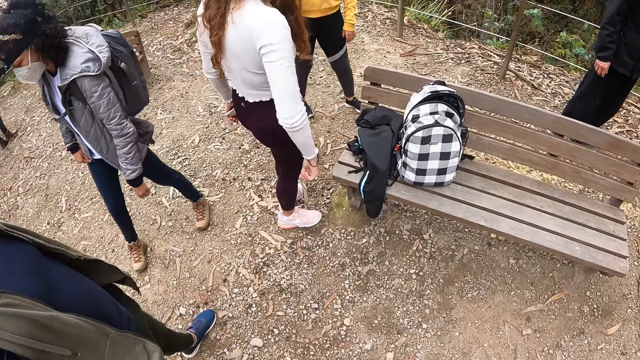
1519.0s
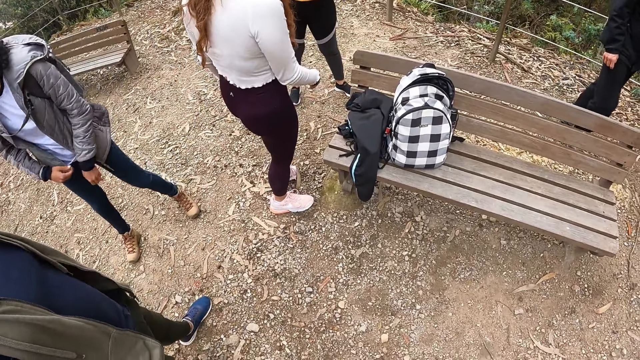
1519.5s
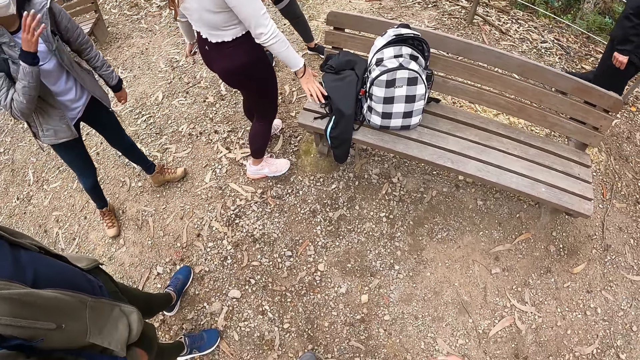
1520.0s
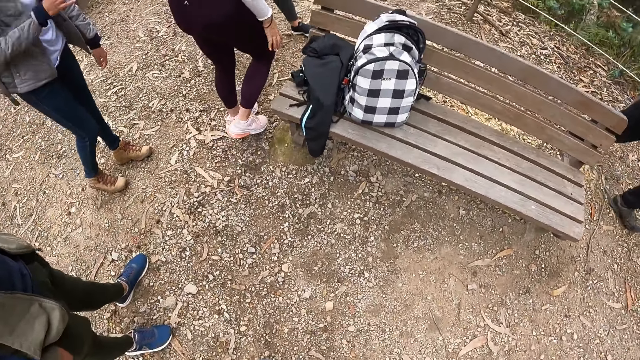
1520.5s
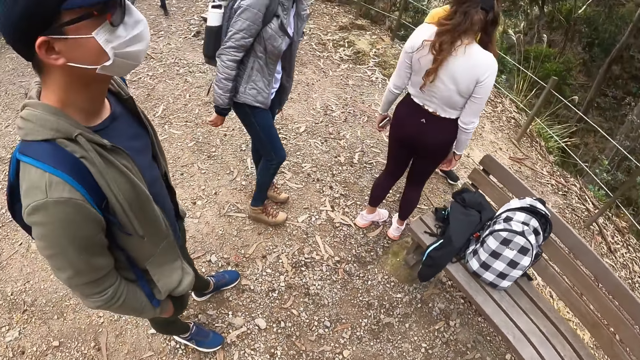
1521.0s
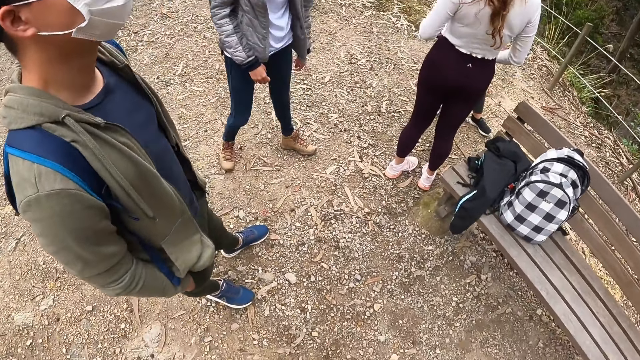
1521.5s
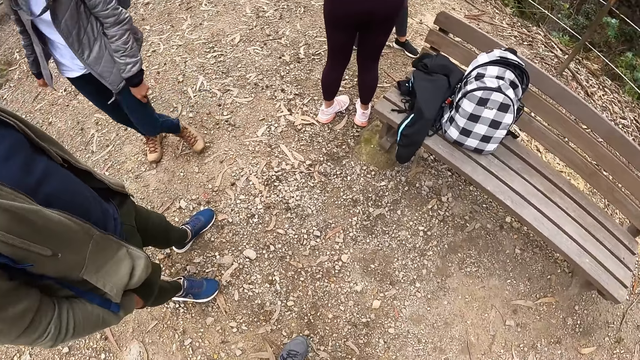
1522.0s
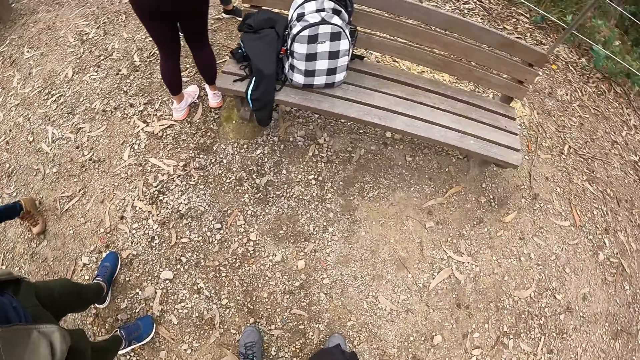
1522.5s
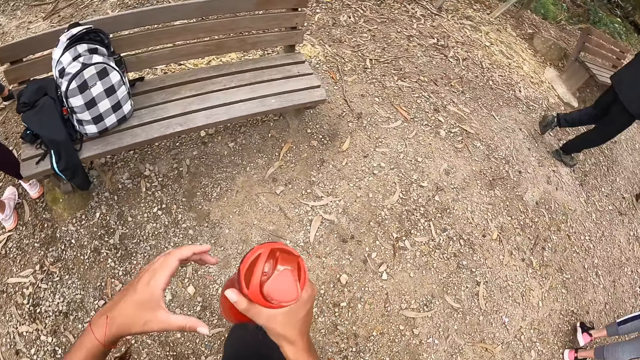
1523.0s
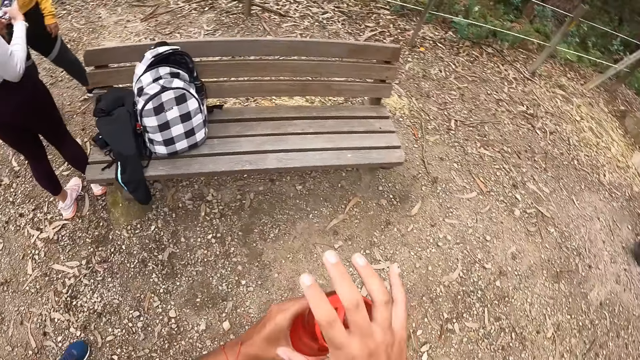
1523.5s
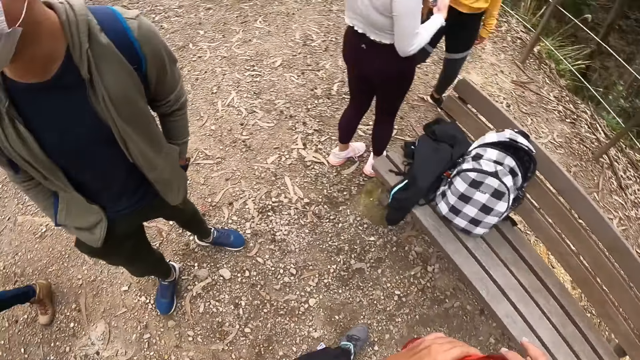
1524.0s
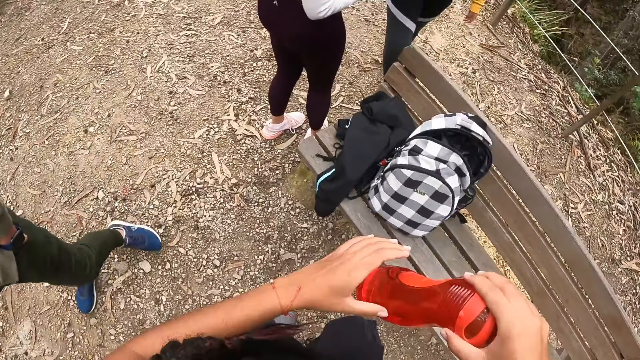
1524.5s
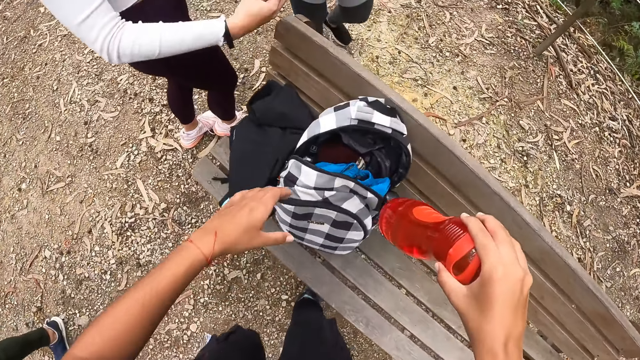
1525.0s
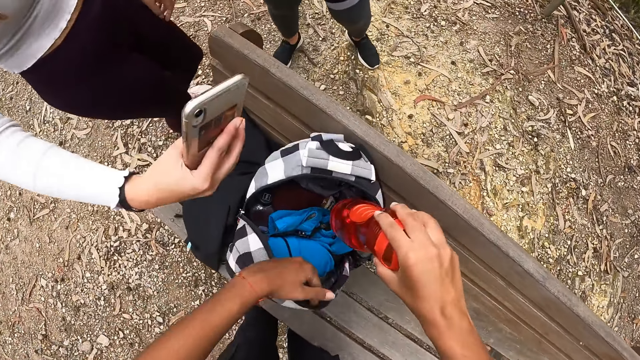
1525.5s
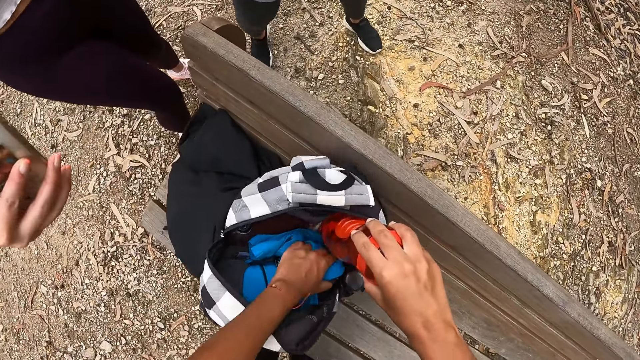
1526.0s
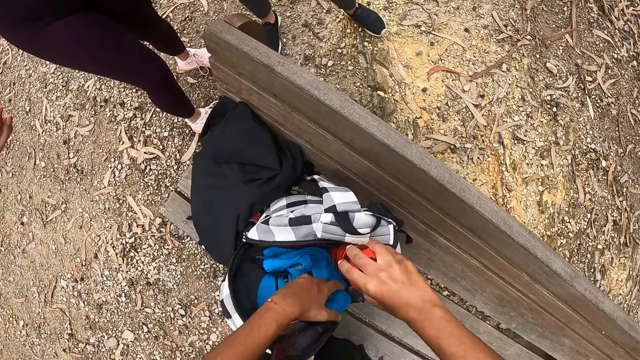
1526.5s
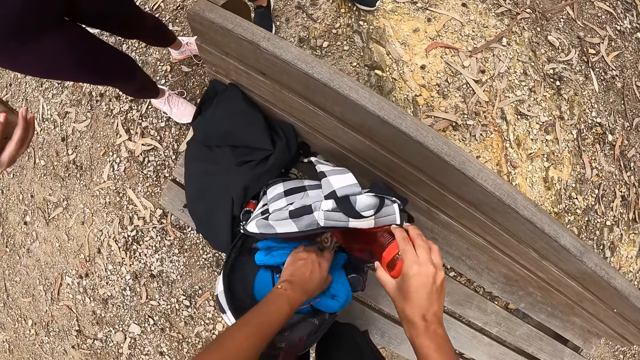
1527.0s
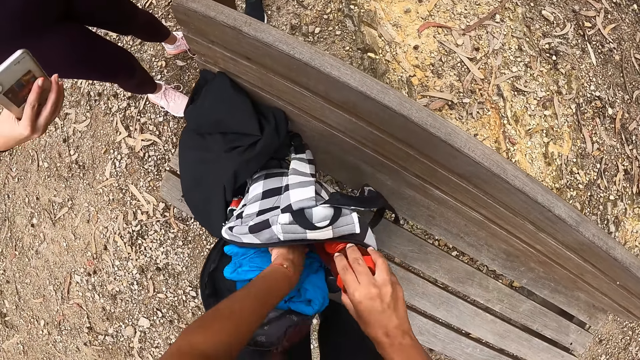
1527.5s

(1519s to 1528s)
The camera wearer holds the water bottle with both hands. She passes the water bottle in her left hand to her right hand and looks around. She holds the bag on the chair with her left hand. A woman snaps herself with a phone in her right hand. The camera wearer holds the jacket in the bag with her left hand. She puts the water bottle in her right hand in the bag.

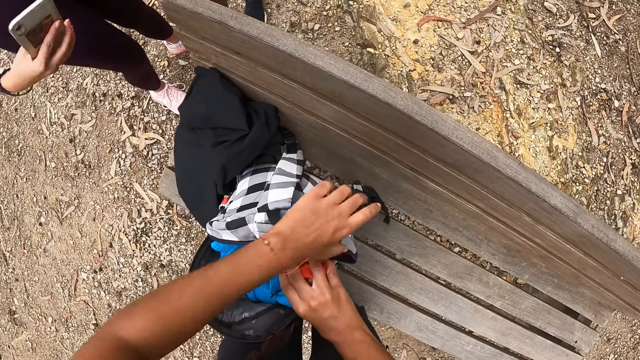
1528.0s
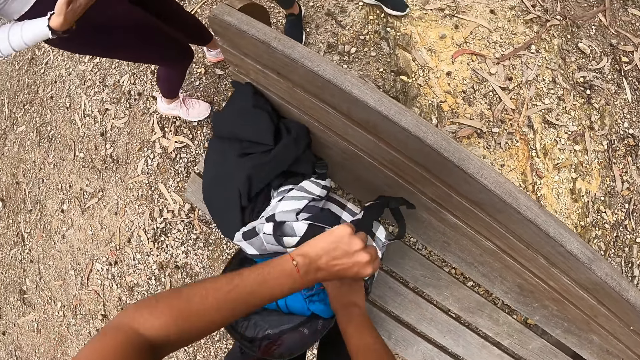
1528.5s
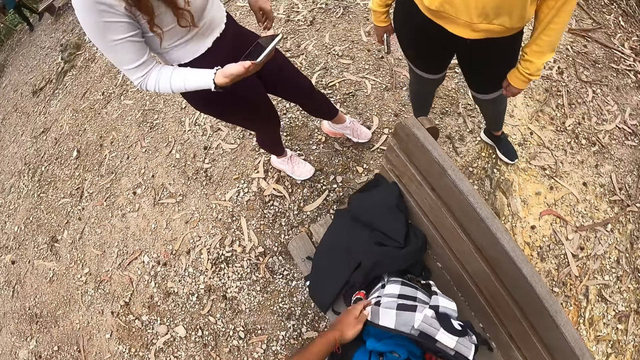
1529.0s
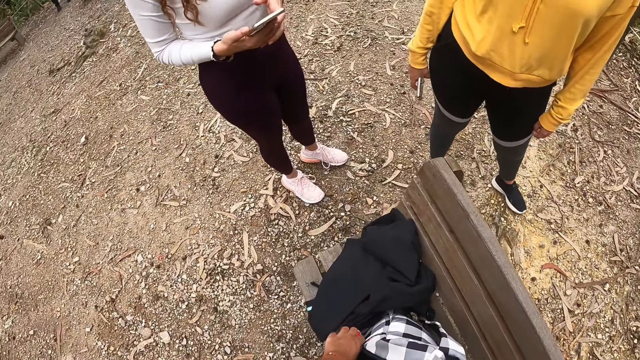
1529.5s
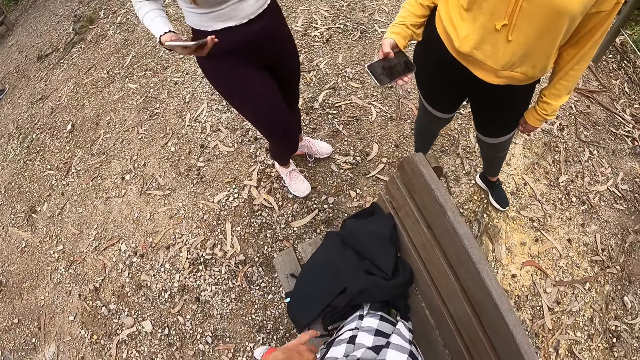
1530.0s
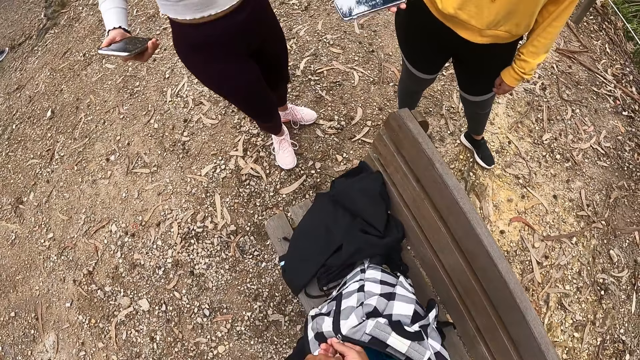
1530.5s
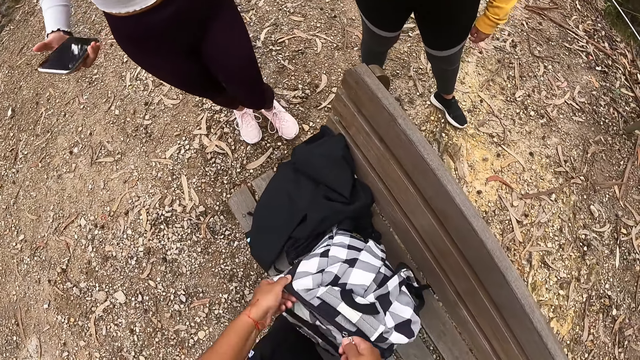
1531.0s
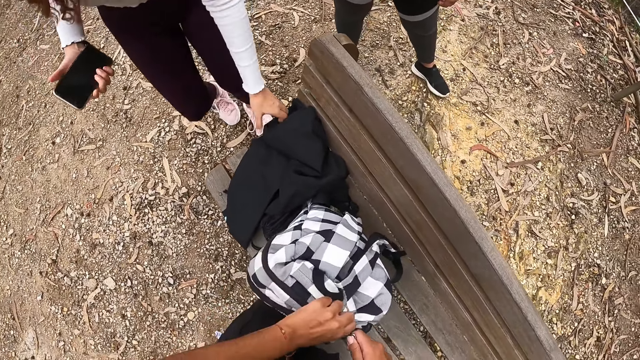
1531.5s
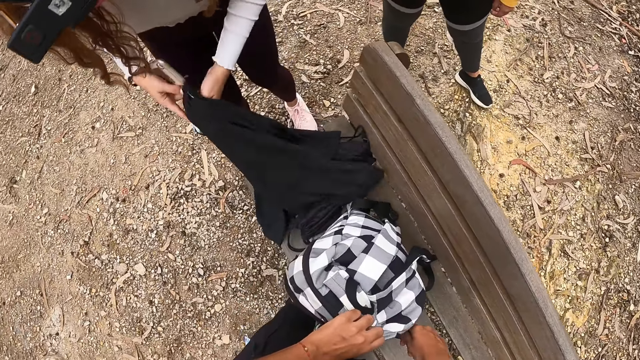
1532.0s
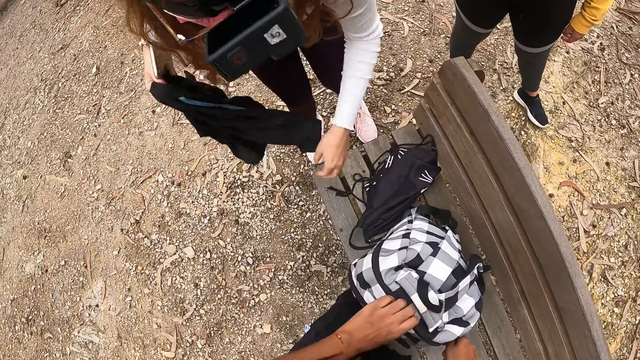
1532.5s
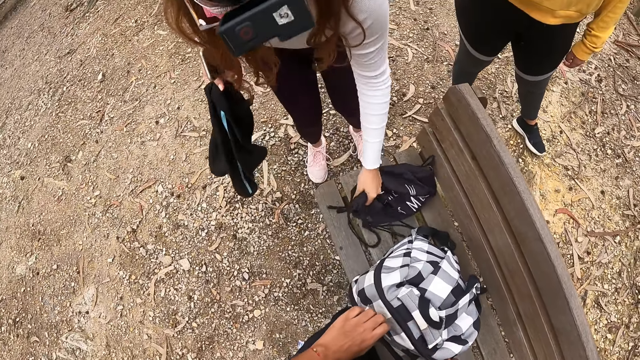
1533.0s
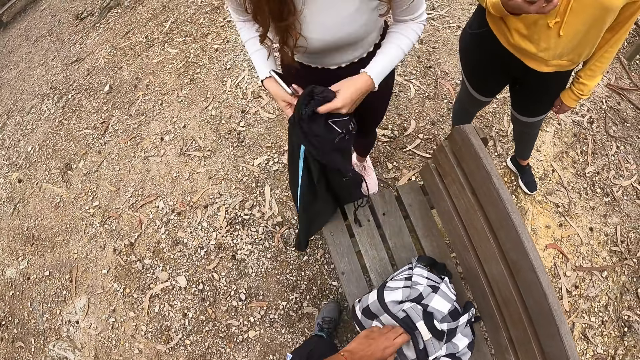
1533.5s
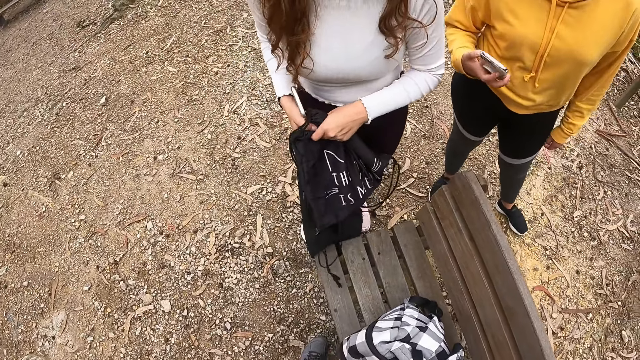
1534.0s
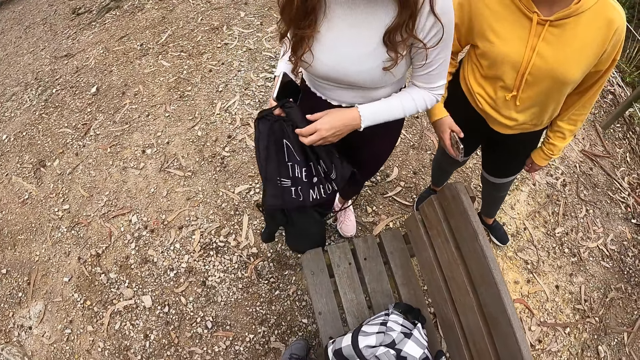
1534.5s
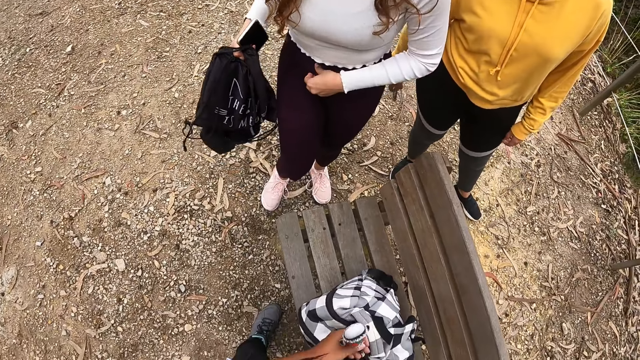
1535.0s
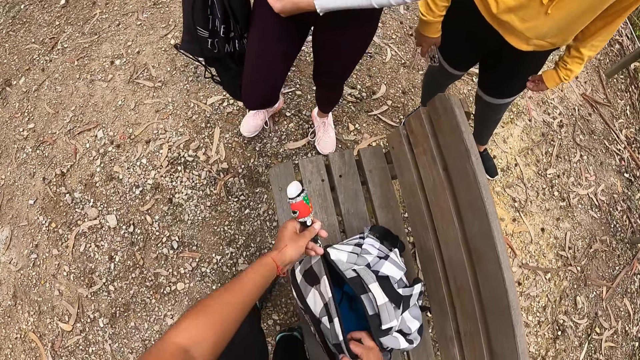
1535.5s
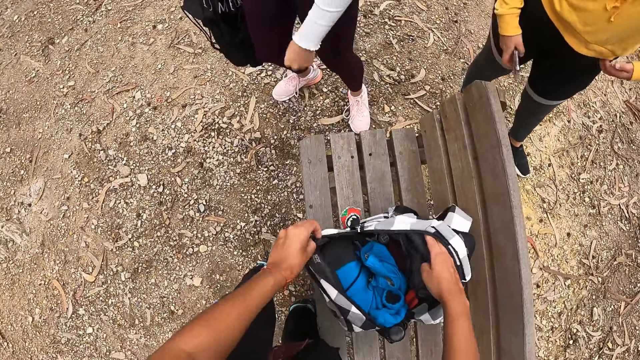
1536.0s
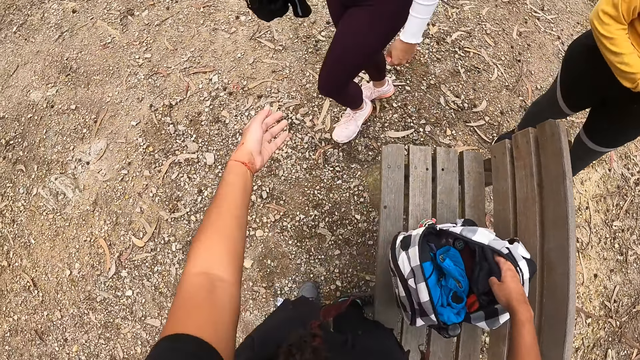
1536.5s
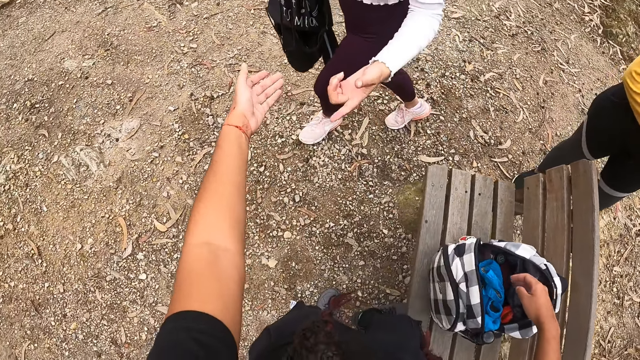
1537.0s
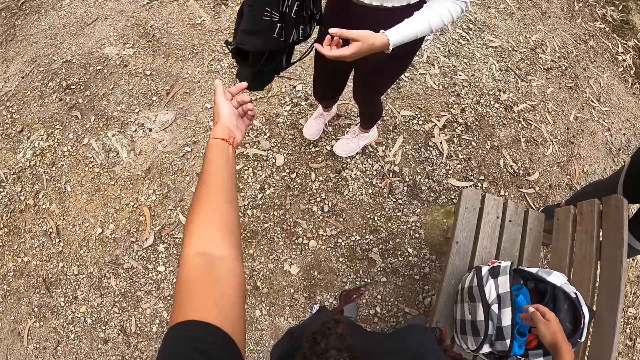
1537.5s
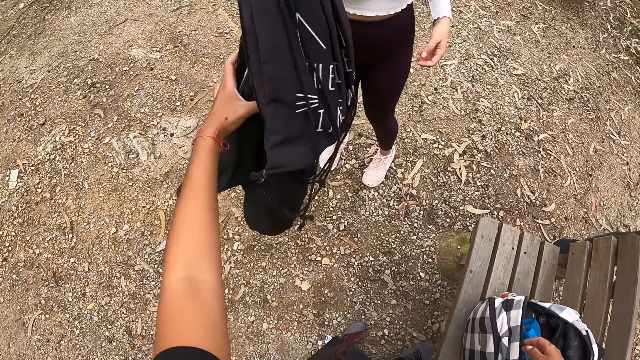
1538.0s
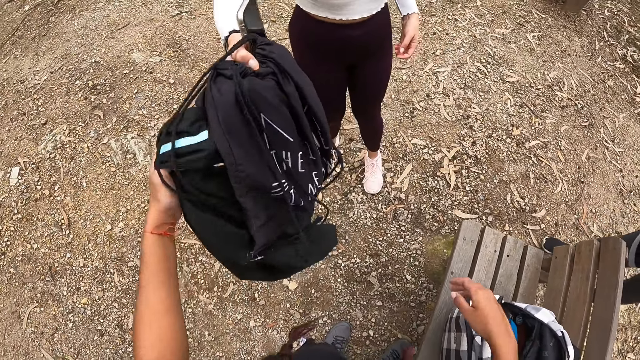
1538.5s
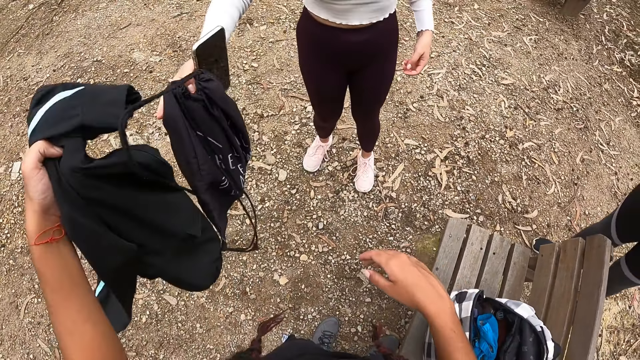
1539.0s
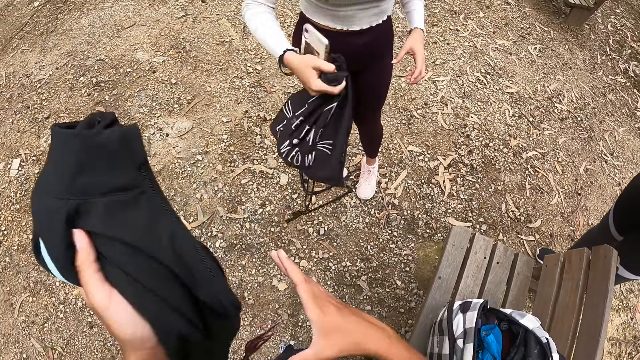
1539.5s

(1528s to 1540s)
The camera wearer holds the bag on the chair with her left hand. She looks around. She zips the bag on the chair with her left hand. A woman holds a phone with both hands. The camera wearer holds the bag on the chair with her left hand. Another woman operates the phone with her right hand. The camera wearer zips the bag on the chair with her right hand. The first woman picks up the jacket from the chair with her left hand and passes the jacket in her left hand to her right hand. The first woman picks up the bag from the chair with her left hand and passes the bag in her left hand to her right hand. The camera wearer unzips the bag on the chair with her left hand. The first woman adjusts her cloth with her left hand. The camera wearer stretches her left hand. She collects the jacket from the first woman with her left hand.
